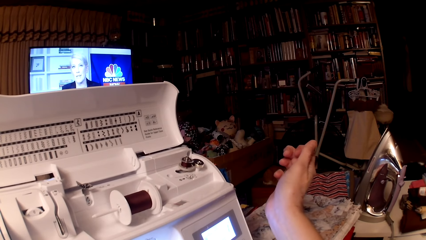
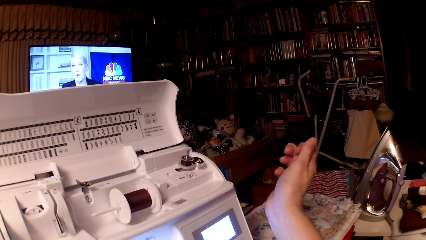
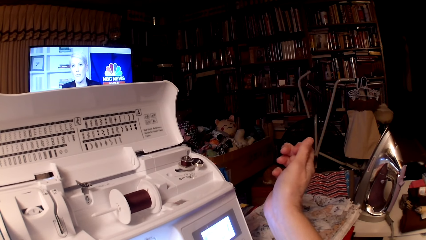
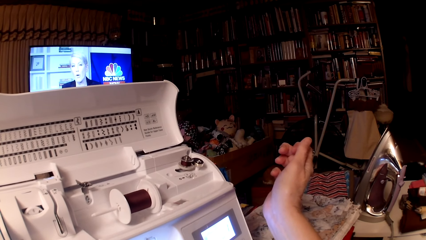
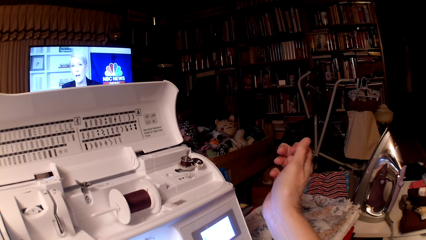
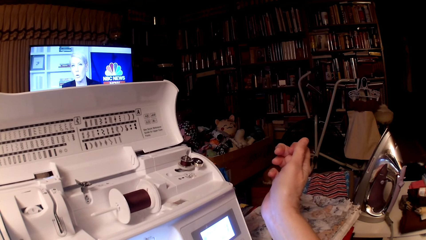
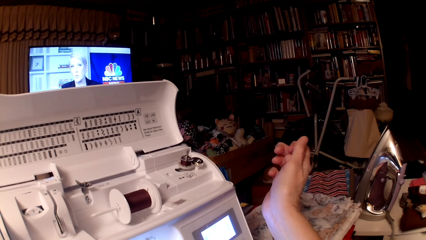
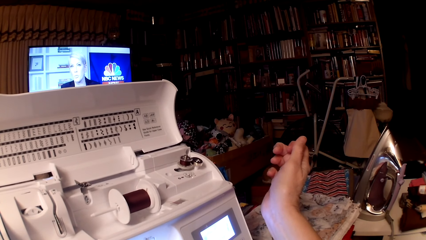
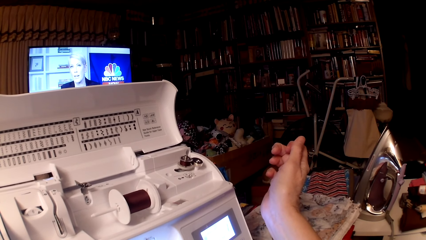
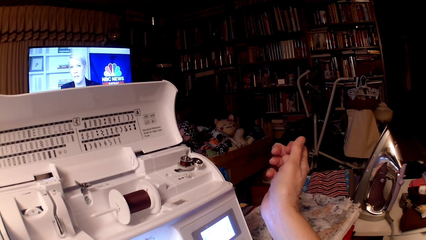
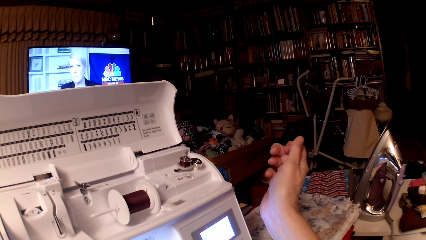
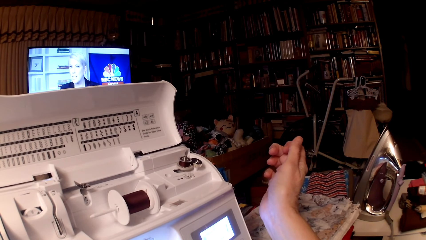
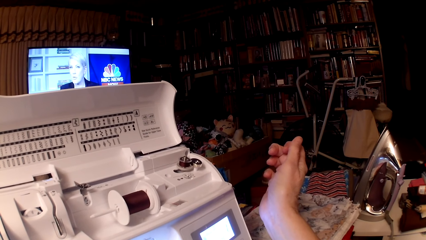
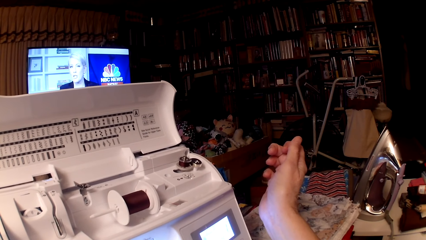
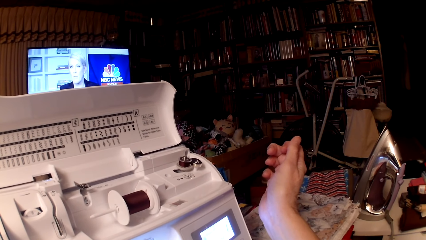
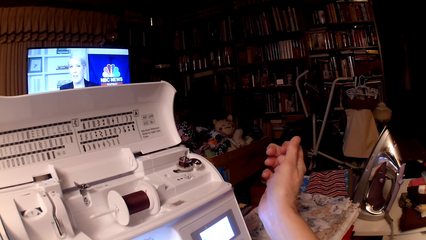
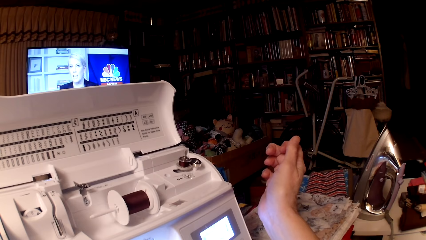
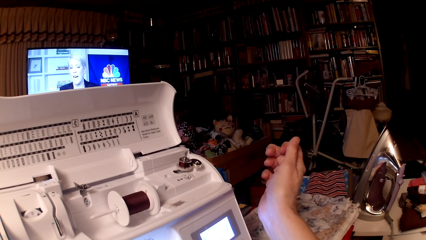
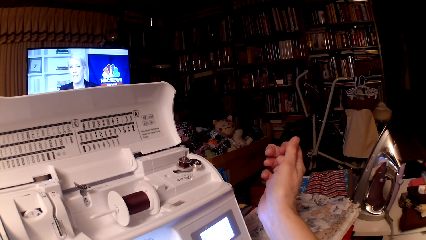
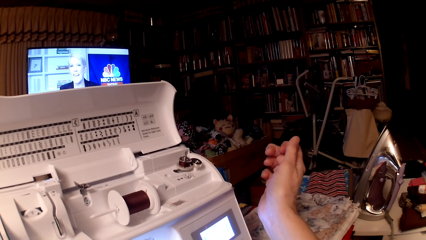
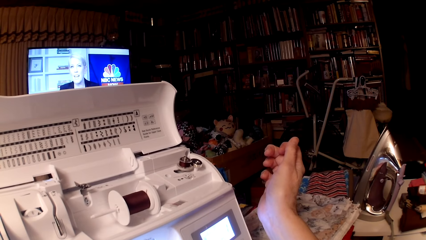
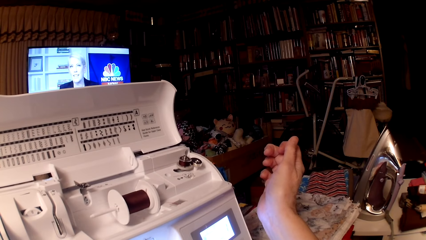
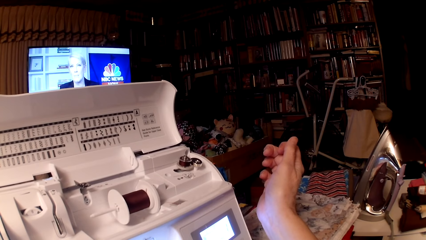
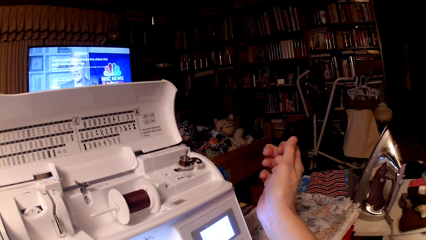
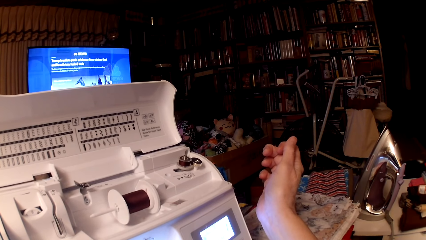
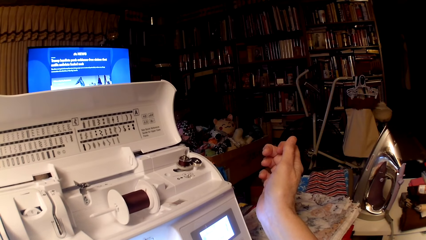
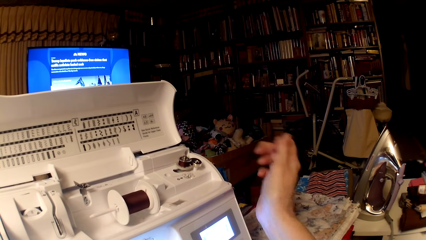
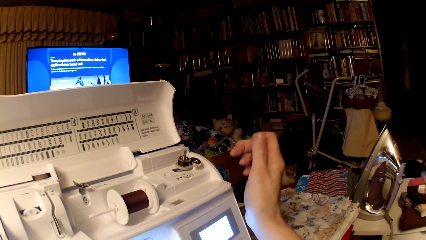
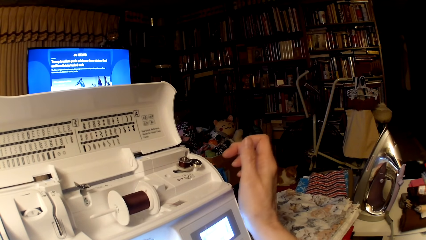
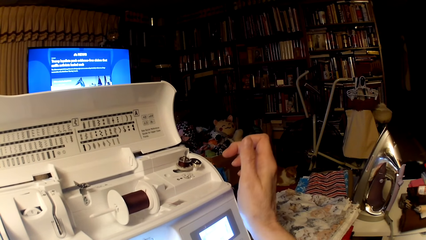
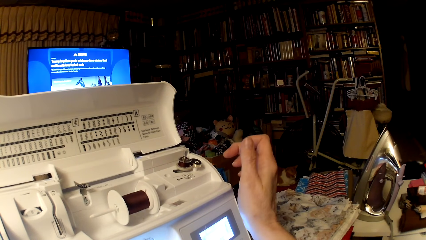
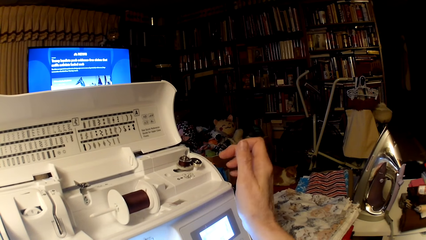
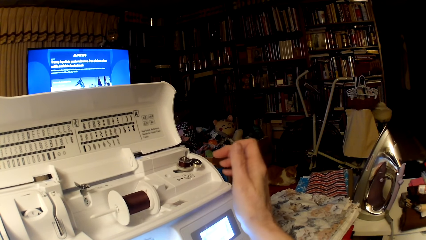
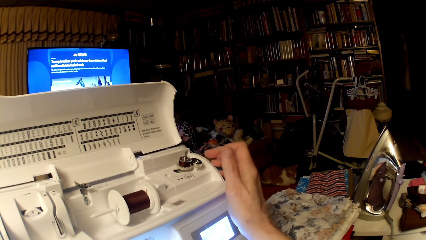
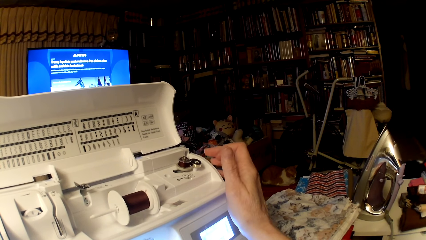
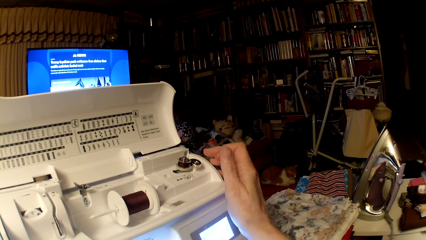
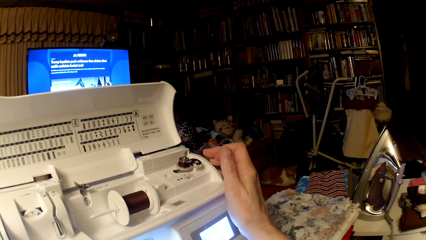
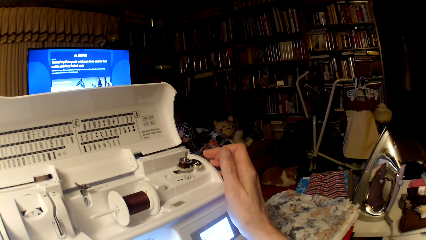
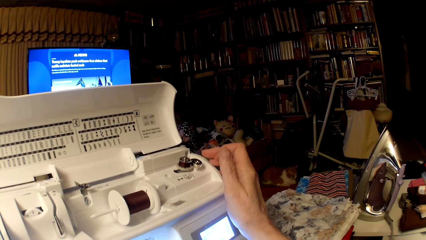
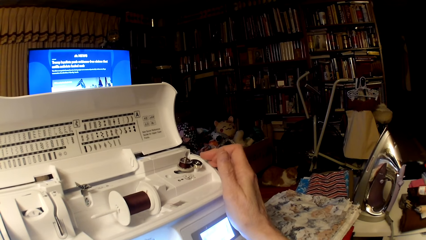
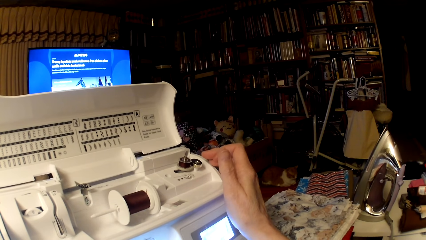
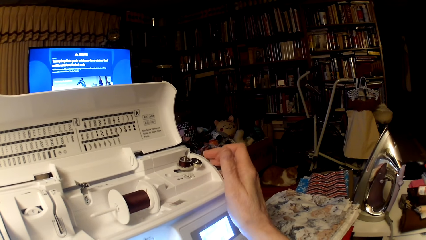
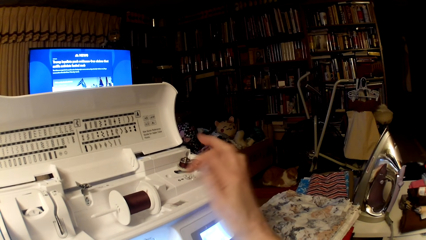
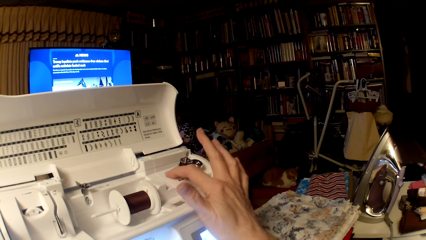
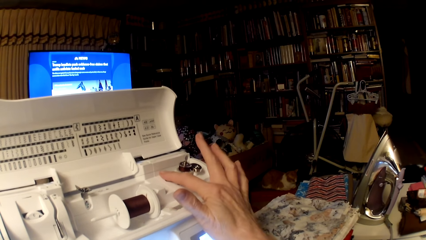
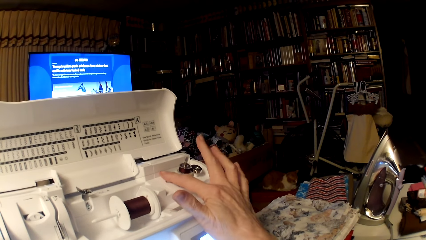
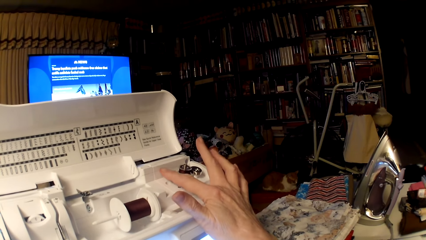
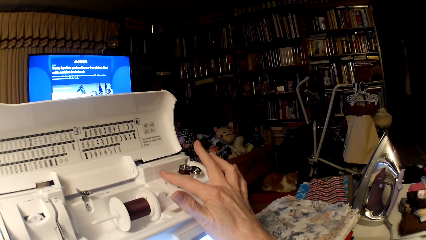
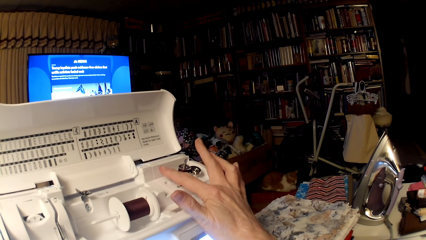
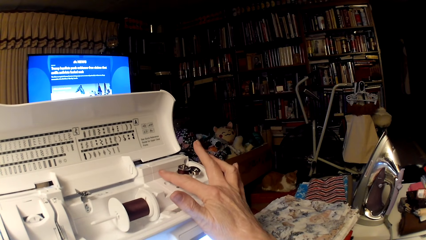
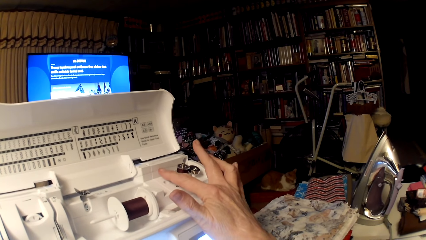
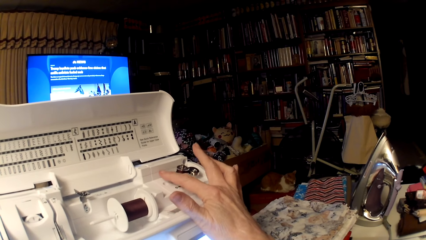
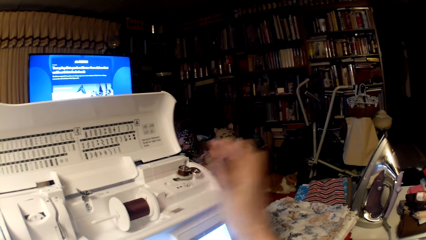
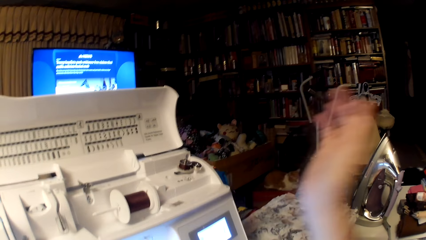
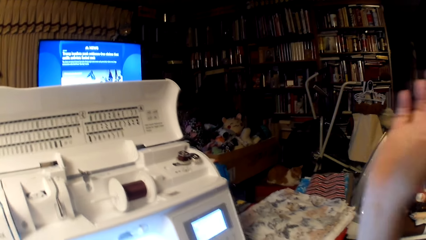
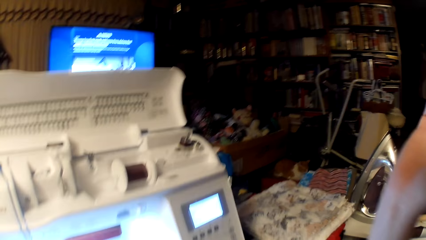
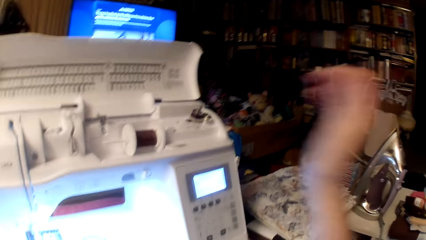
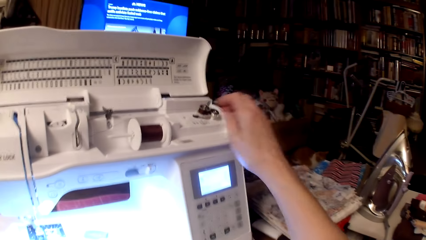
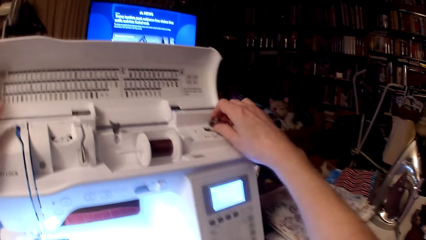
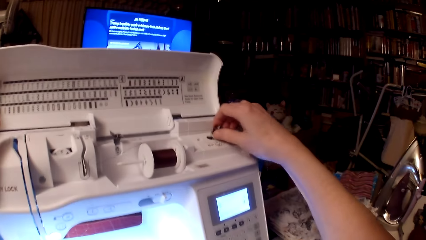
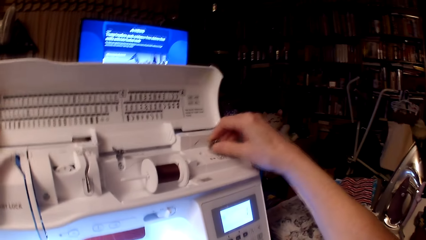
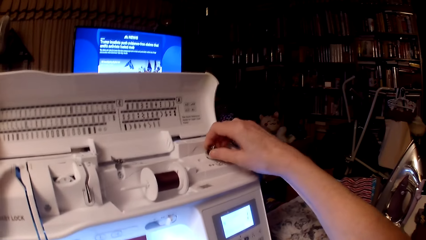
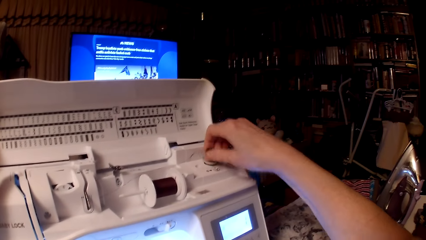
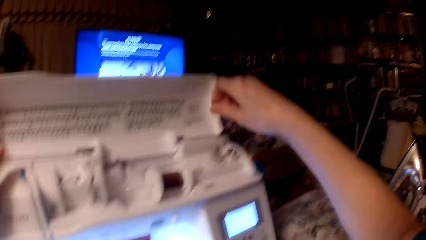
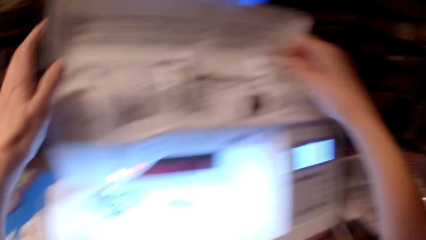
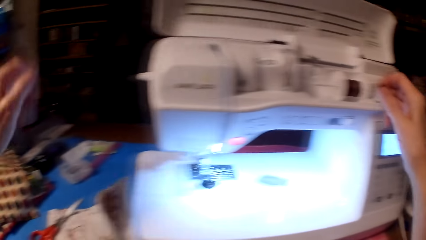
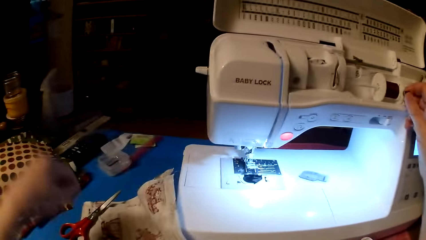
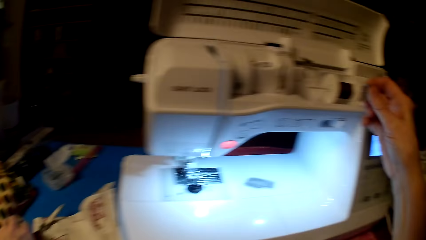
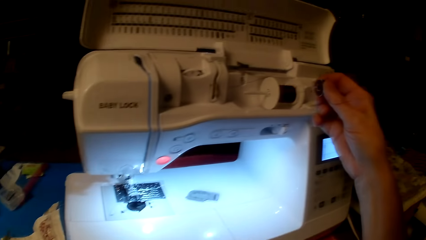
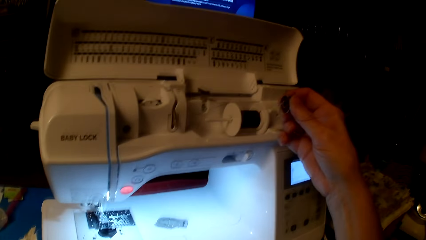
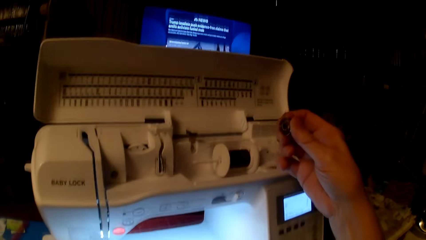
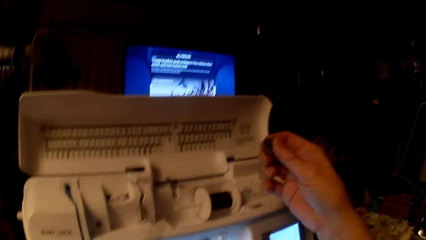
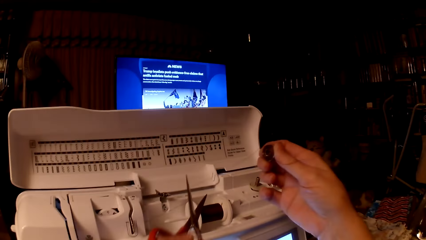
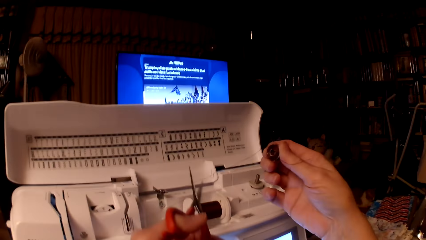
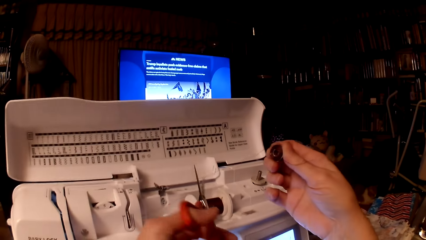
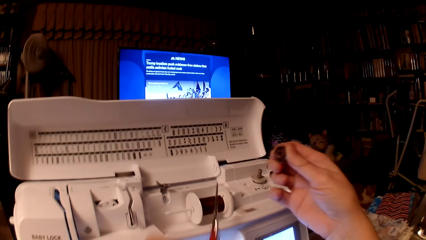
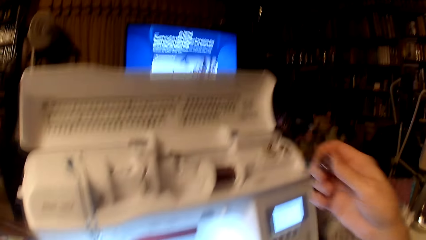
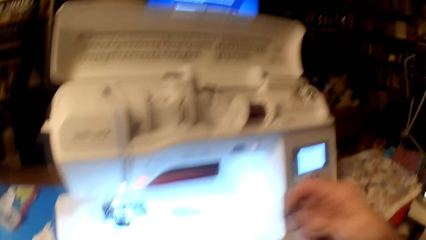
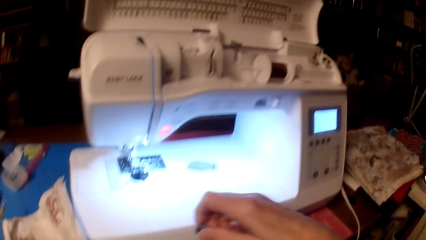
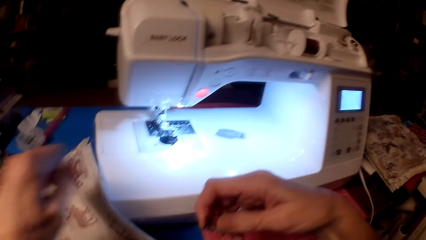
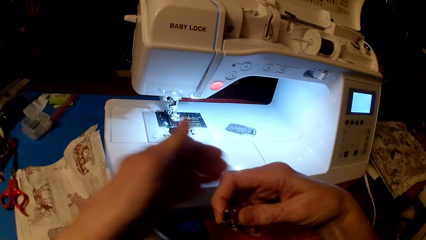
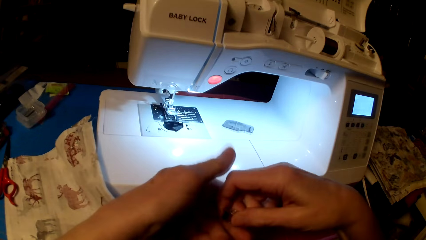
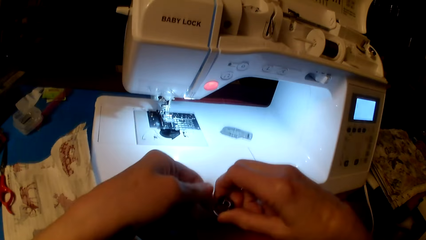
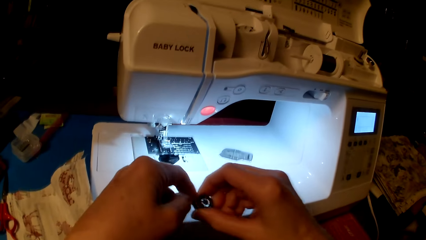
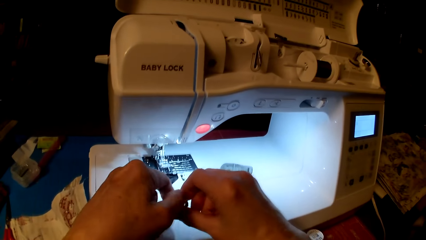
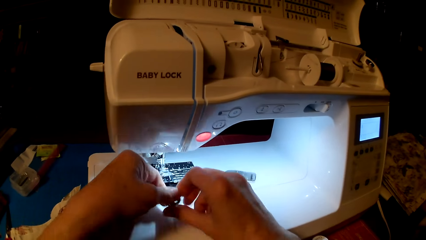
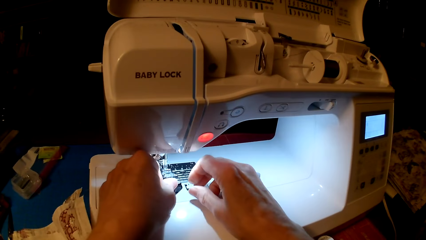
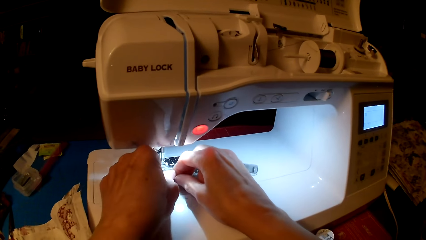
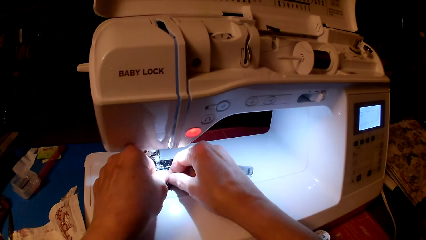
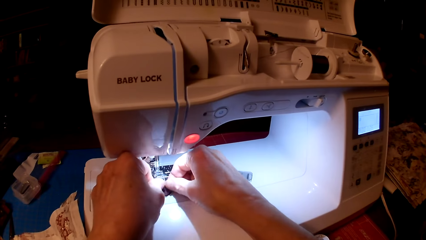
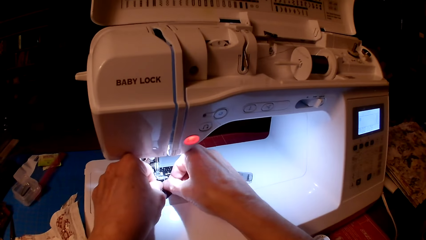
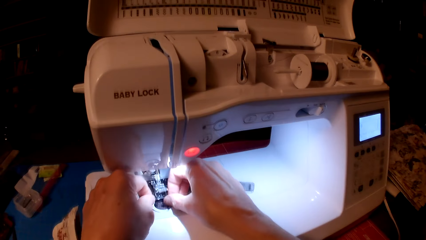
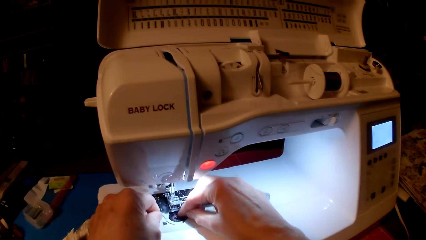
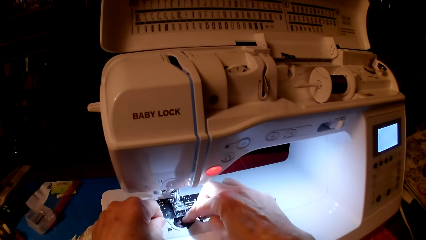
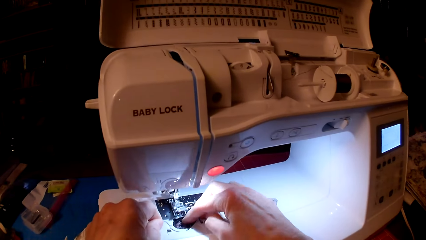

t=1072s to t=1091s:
The camera wearer stares at the sewing machine. They touch the sewing thread with a finger. They hold the thread on the sewing machine. They move the bobbin binder spindle. They remove the bobbin. They pick the bobbin. They pick the pair of scissors. They cut the sewing thread with the scissors. They drop the pair of scissors on the table. They remove the bobbin from the case. They put the bobbin in the sewing machine.
